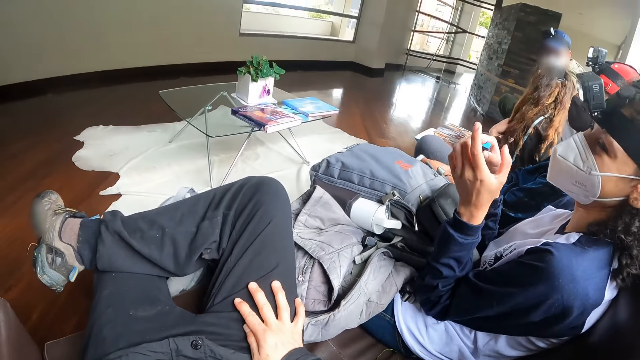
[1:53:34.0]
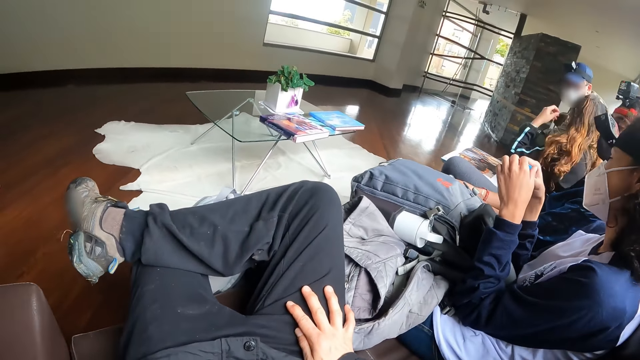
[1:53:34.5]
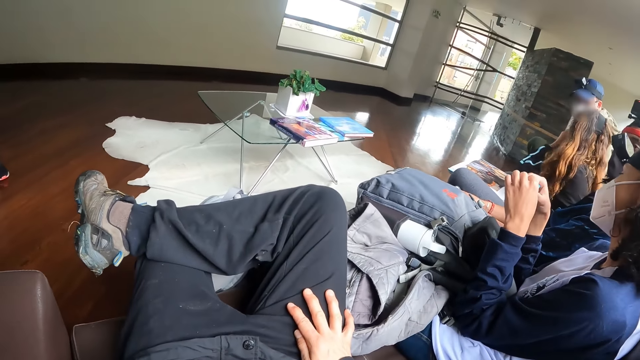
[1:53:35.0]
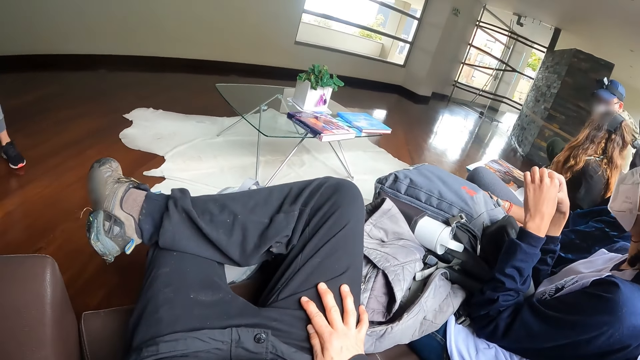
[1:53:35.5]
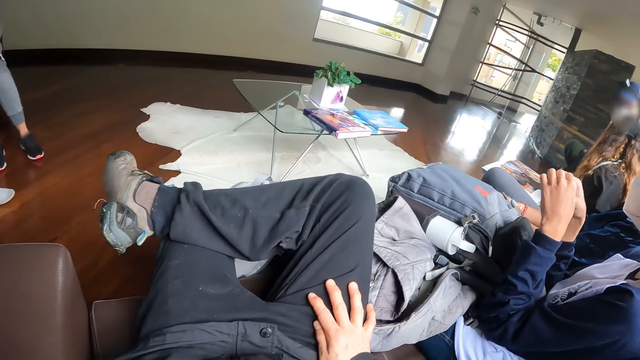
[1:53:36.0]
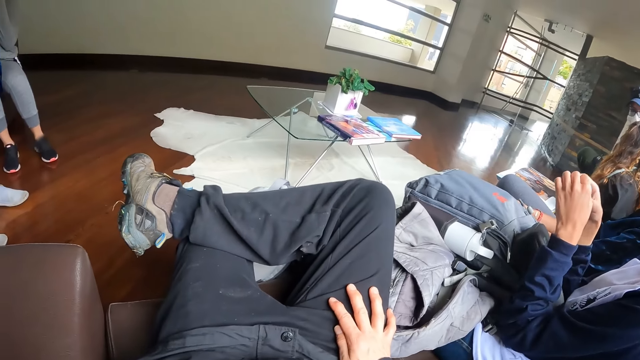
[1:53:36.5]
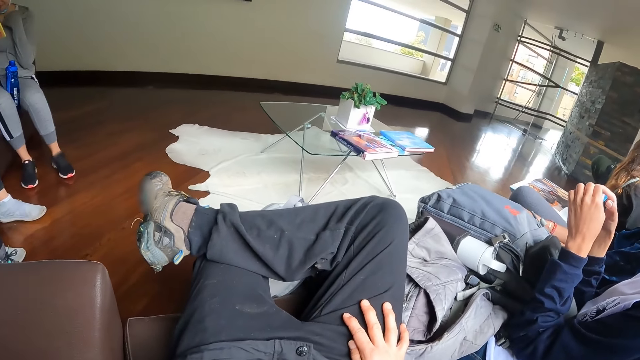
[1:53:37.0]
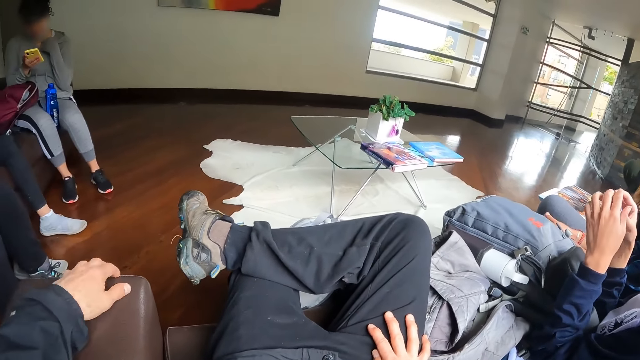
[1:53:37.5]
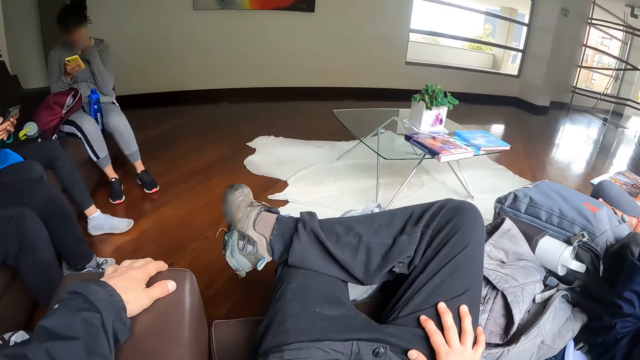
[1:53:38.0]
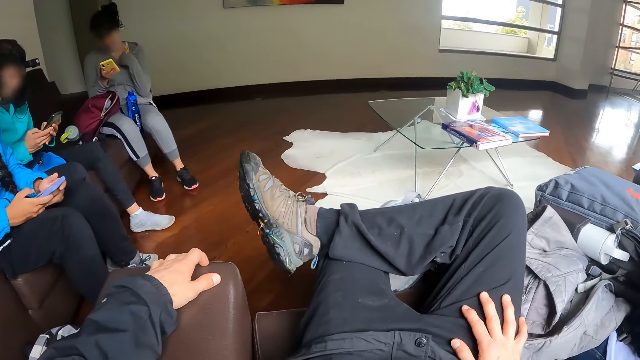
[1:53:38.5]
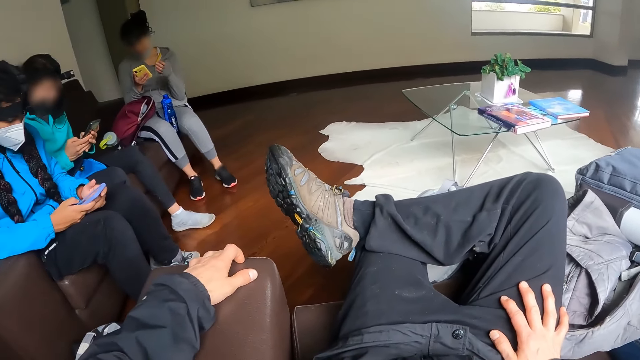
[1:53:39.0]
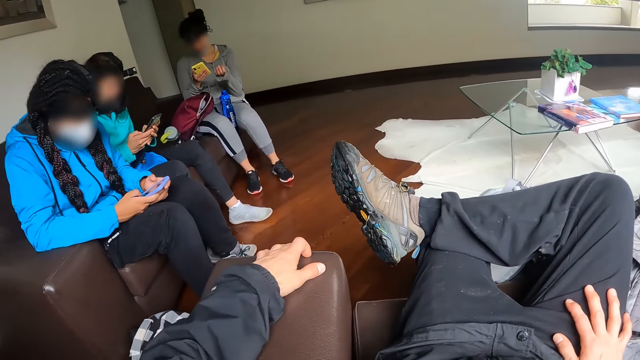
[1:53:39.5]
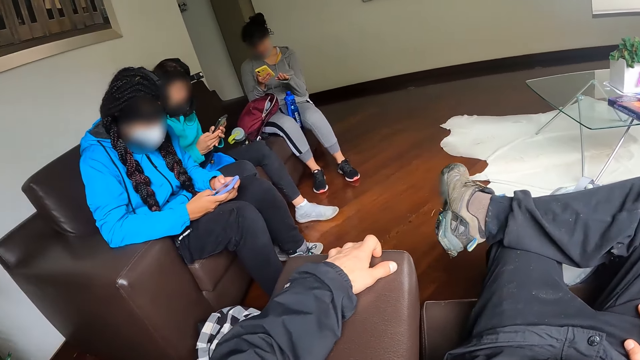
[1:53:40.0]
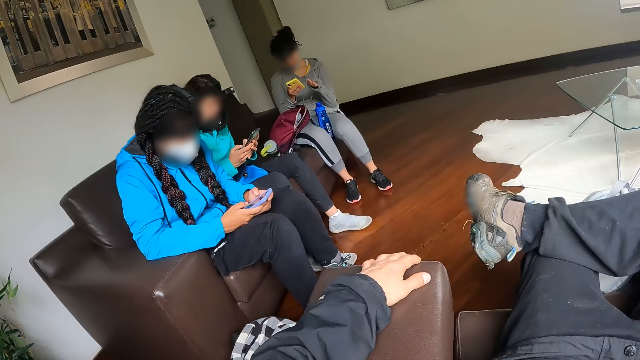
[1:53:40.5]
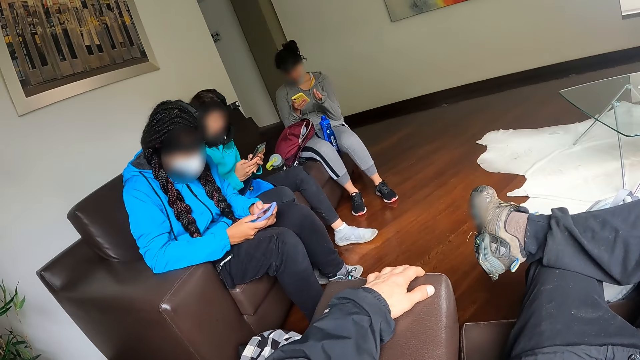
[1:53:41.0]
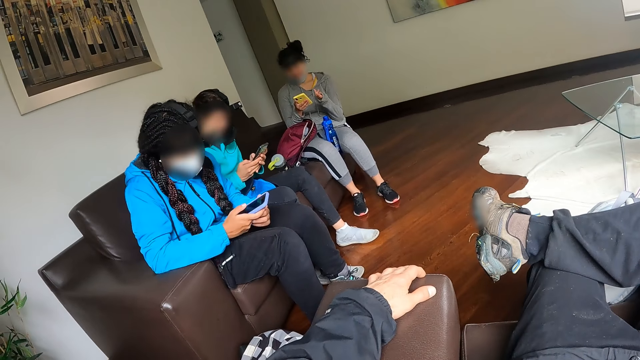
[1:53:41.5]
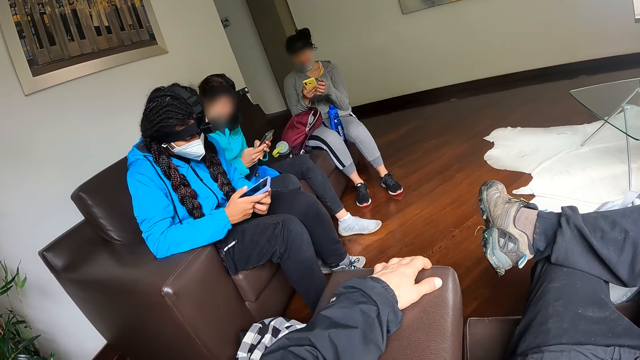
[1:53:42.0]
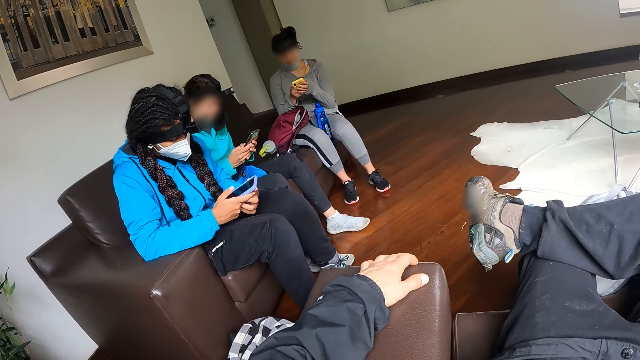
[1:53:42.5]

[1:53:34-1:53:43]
The camera wearer adjusts the camera. They look around. A person scrolls on a phone.

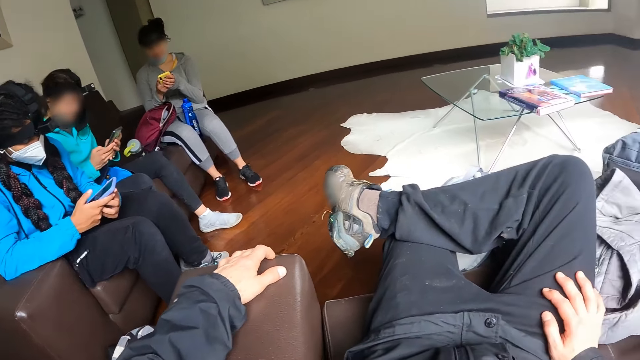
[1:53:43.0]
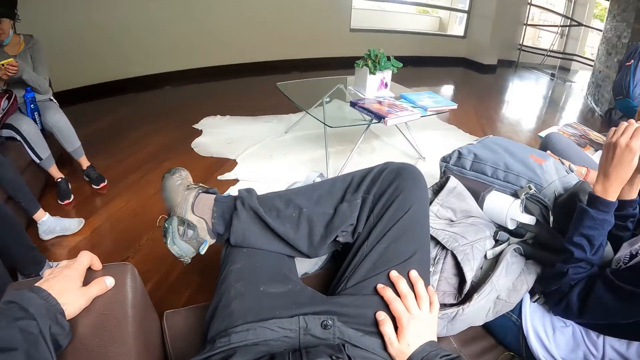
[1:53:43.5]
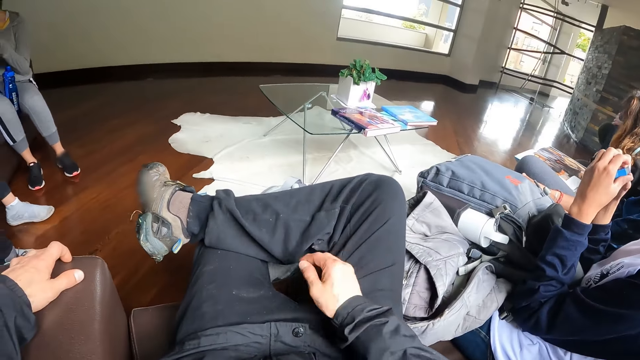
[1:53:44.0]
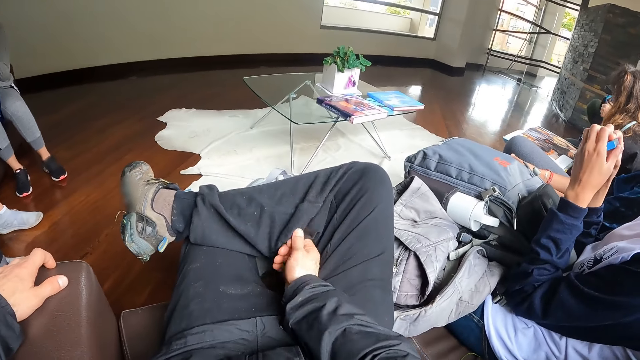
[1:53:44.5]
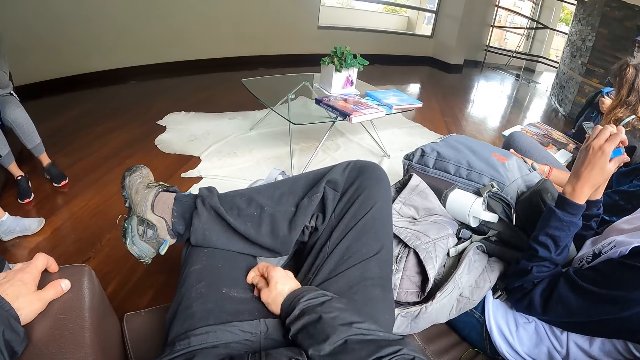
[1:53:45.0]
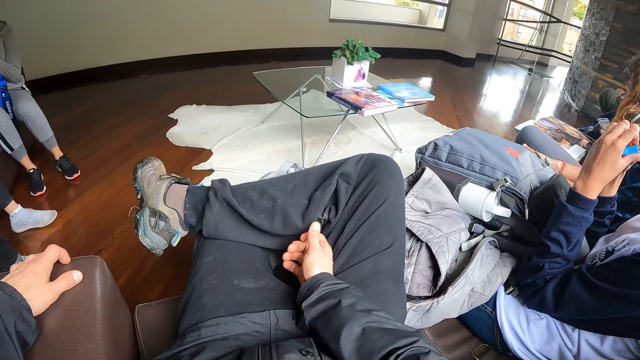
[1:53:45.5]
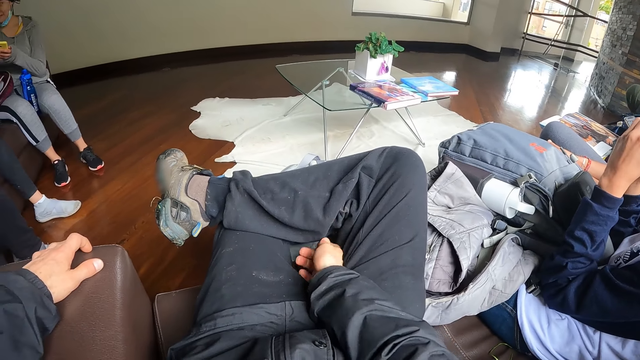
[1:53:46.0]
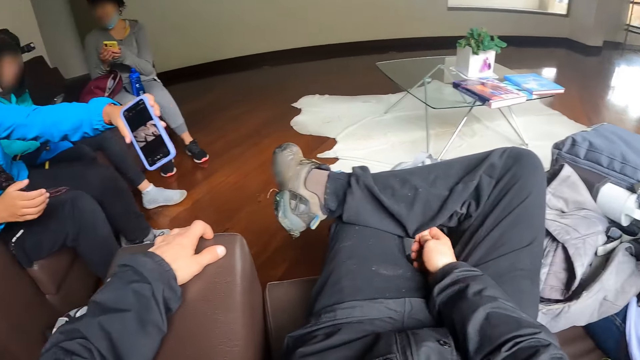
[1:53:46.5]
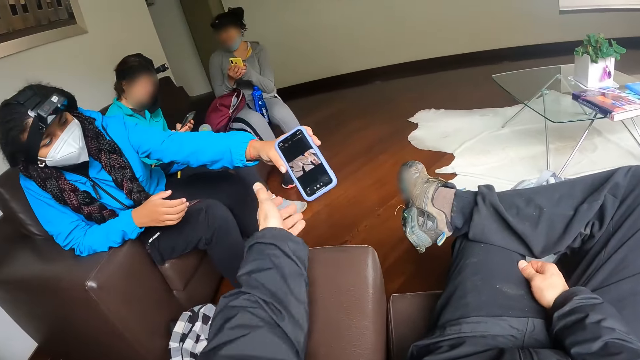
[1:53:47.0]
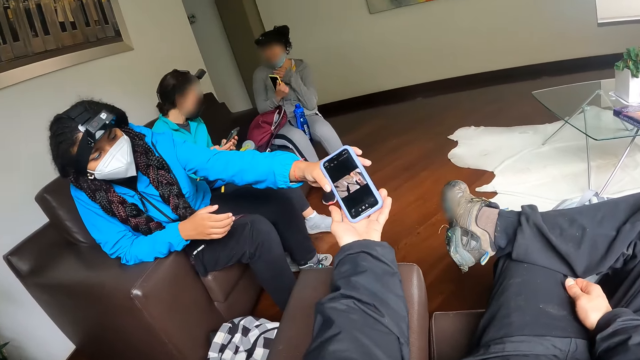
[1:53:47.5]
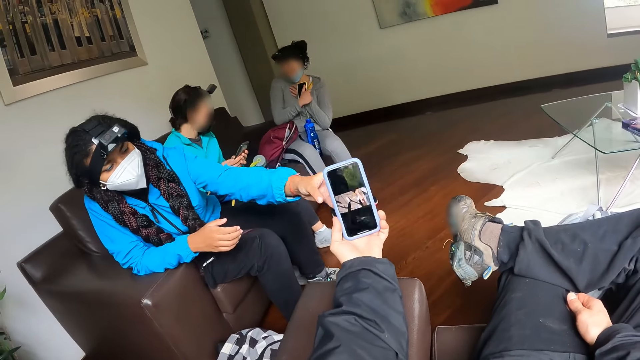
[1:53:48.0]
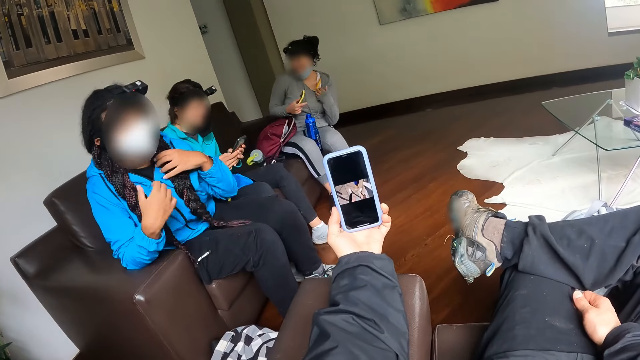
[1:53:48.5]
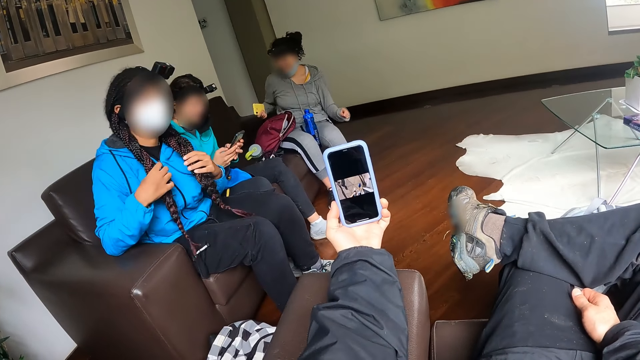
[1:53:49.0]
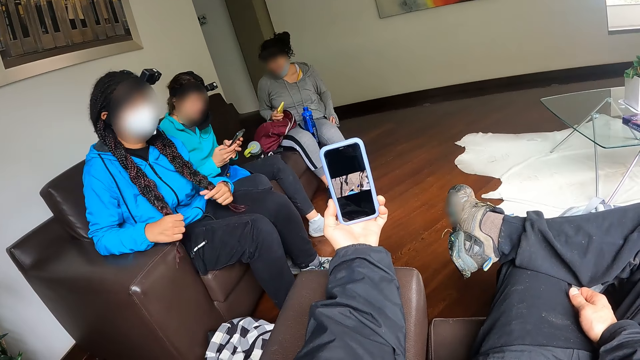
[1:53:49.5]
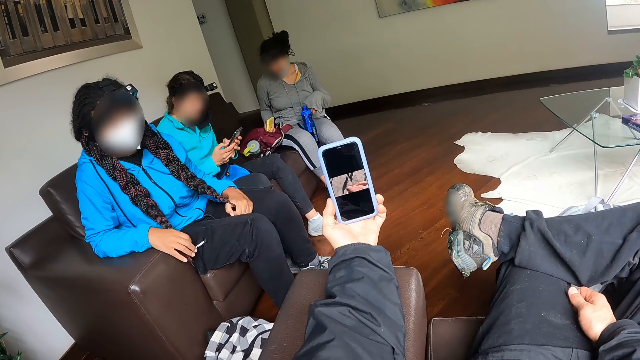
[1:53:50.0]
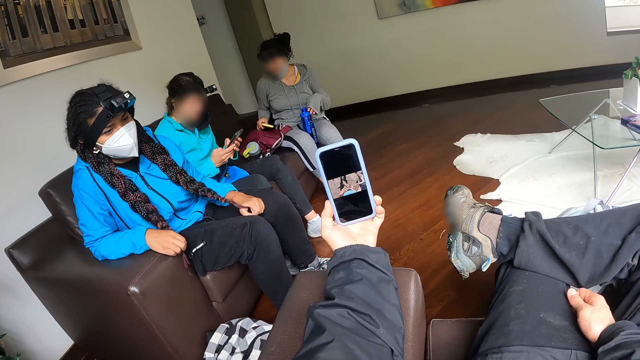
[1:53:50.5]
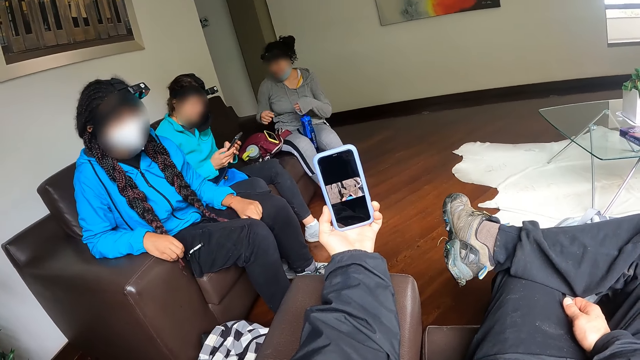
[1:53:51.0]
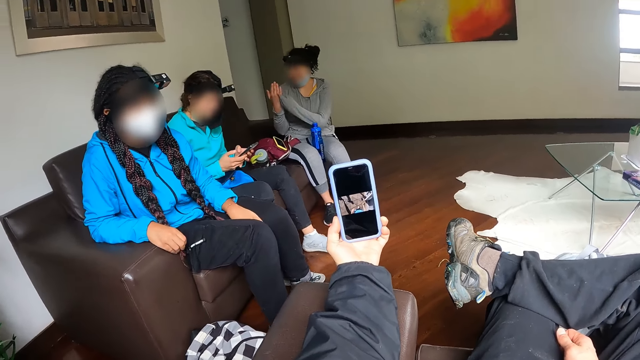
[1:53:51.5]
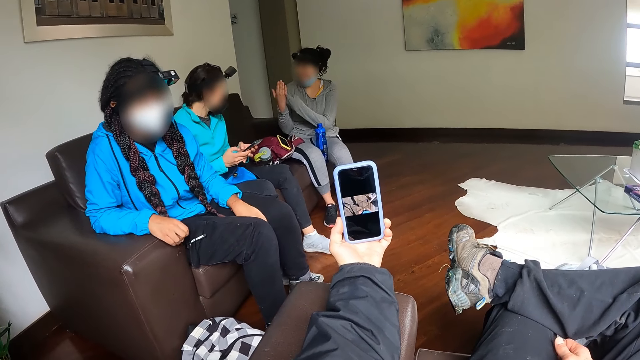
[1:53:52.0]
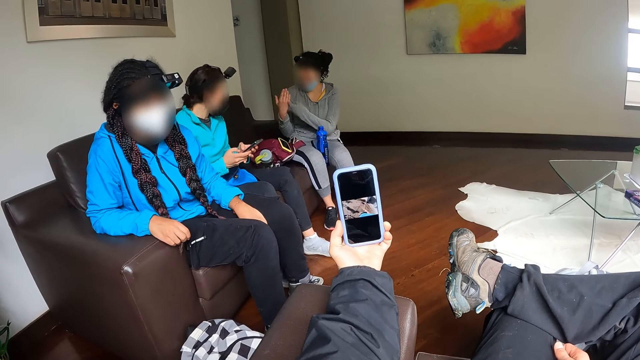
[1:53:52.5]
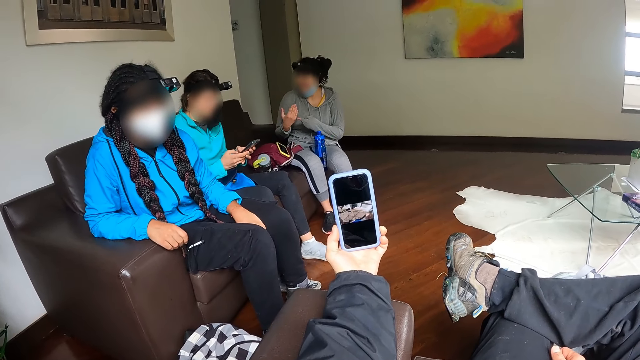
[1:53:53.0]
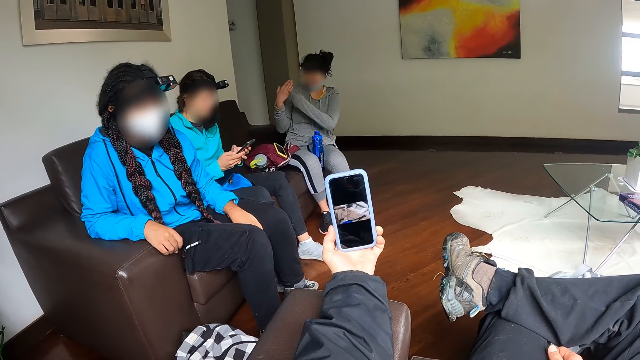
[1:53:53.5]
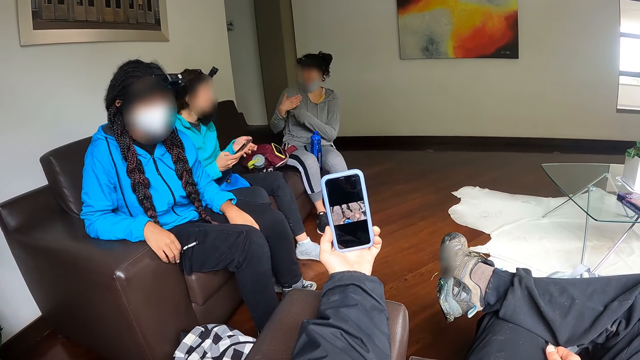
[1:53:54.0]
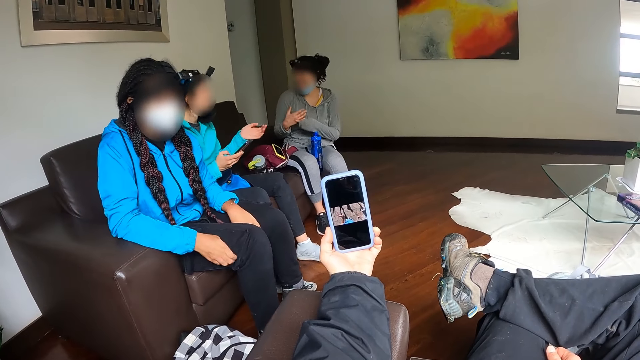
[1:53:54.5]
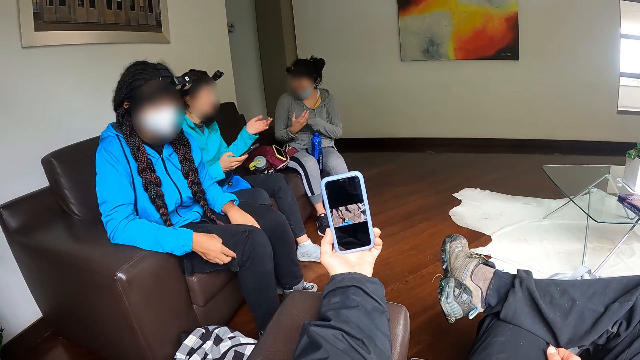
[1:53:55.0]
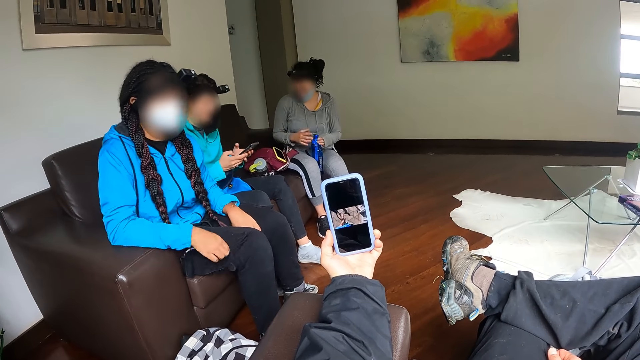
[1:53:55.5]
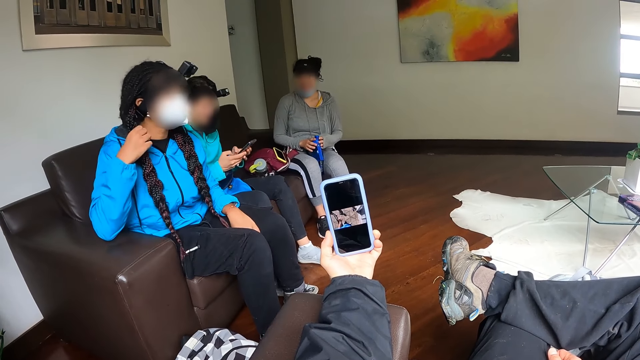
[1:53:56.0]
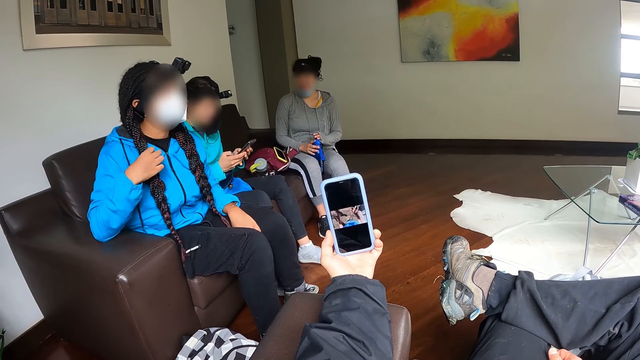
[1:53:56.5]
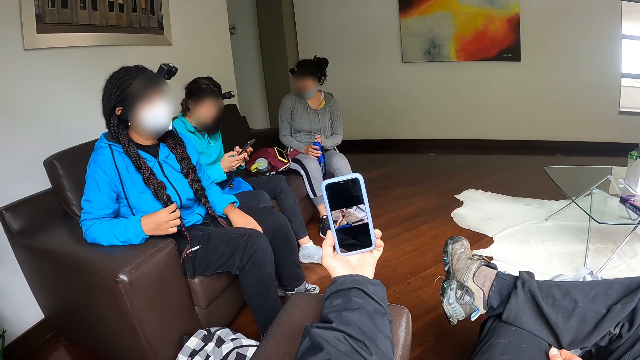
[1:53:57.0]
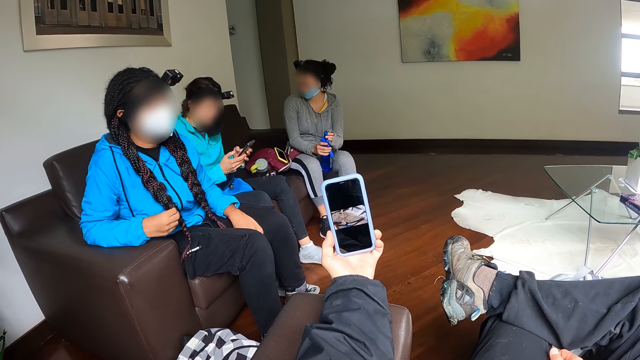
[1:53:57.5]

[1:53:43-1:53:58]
A man carries a bag on his lap with both hands. The camera wearer looks around. He straightens a hand. He adjusts a trouser on his body with his right hand. He takes the phone from a woman with his left hand. He operates the phone with his left hand. The woman straightens the hair. Another woman moves the bag on the chair with her right hand. The other woman drops the phone on the bag with her right hand. The camera wearer watches a video on the phone. A person converses with another person. The second woman moves a water bottle on the chair with both hands. The first woman straightens the hair.
